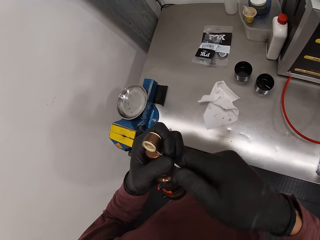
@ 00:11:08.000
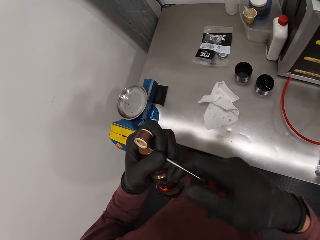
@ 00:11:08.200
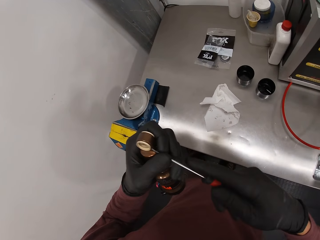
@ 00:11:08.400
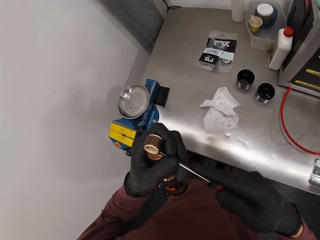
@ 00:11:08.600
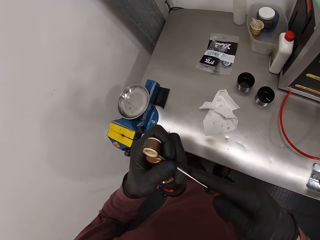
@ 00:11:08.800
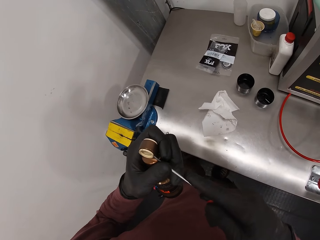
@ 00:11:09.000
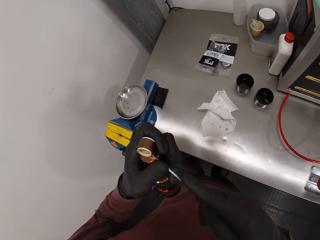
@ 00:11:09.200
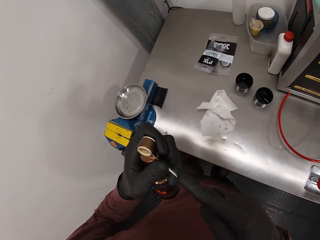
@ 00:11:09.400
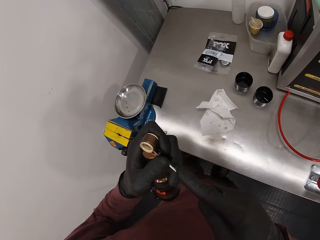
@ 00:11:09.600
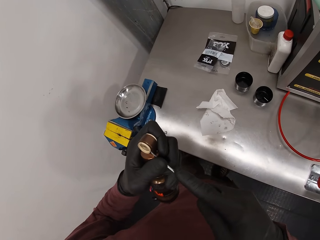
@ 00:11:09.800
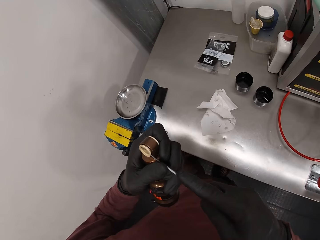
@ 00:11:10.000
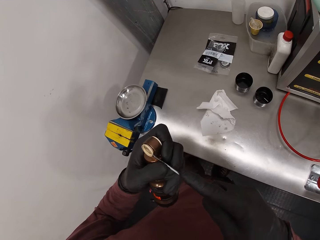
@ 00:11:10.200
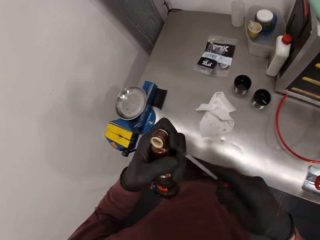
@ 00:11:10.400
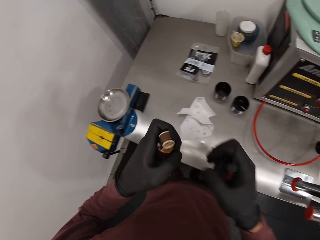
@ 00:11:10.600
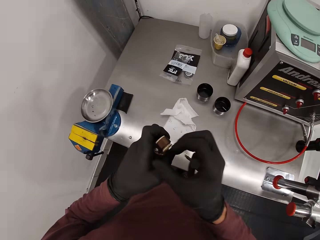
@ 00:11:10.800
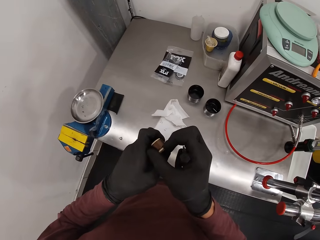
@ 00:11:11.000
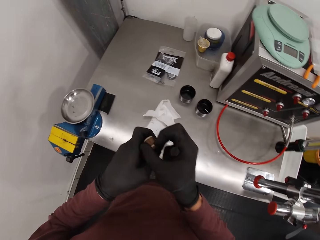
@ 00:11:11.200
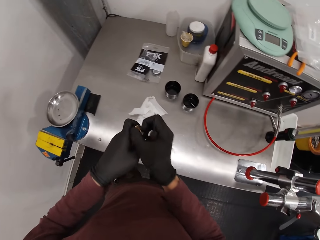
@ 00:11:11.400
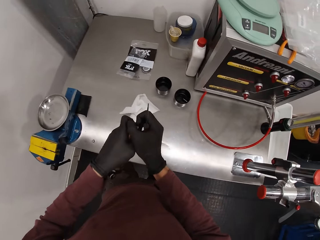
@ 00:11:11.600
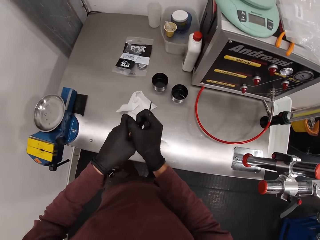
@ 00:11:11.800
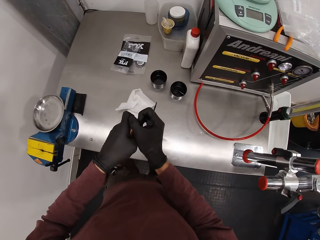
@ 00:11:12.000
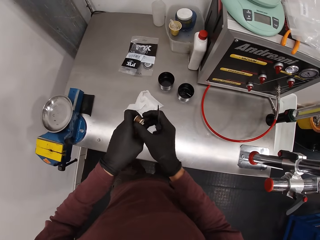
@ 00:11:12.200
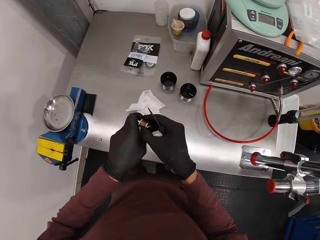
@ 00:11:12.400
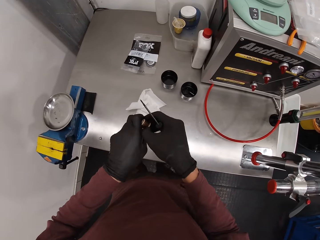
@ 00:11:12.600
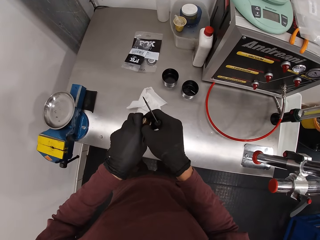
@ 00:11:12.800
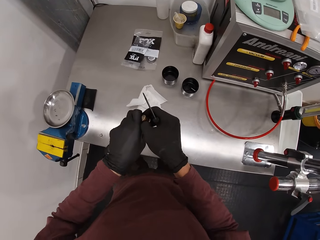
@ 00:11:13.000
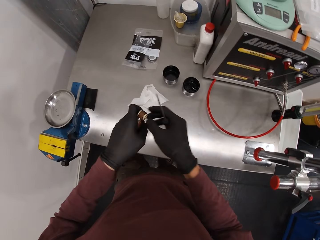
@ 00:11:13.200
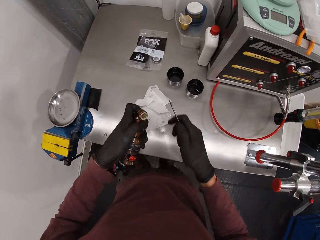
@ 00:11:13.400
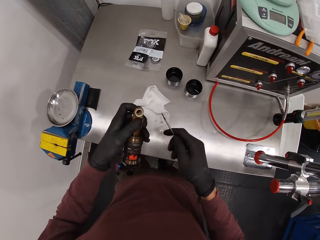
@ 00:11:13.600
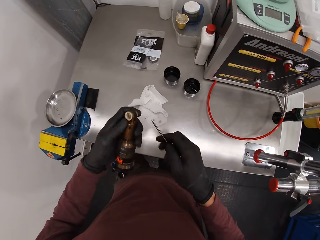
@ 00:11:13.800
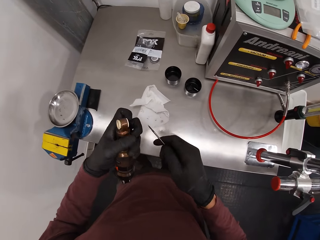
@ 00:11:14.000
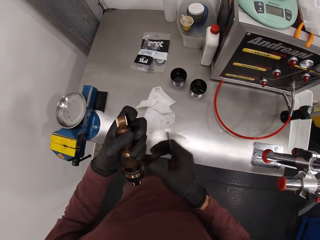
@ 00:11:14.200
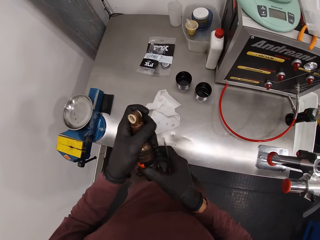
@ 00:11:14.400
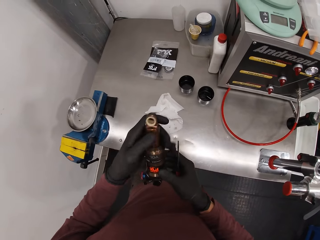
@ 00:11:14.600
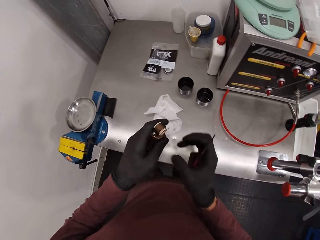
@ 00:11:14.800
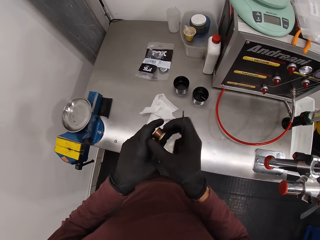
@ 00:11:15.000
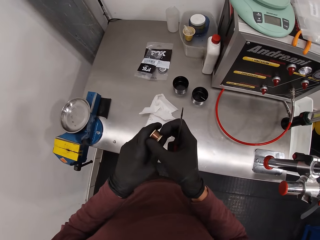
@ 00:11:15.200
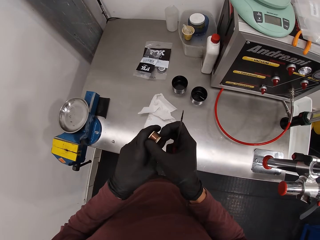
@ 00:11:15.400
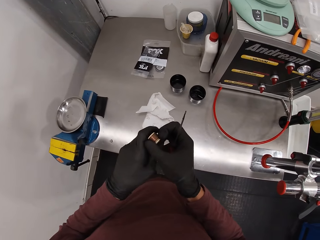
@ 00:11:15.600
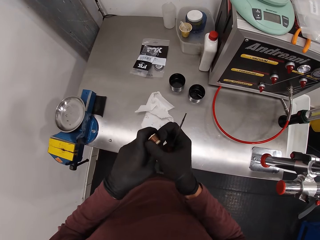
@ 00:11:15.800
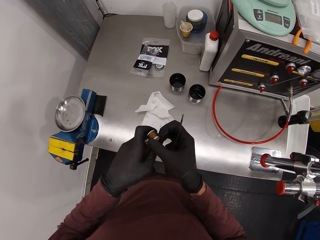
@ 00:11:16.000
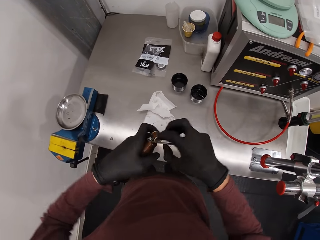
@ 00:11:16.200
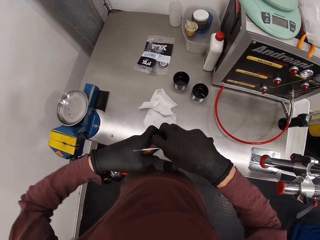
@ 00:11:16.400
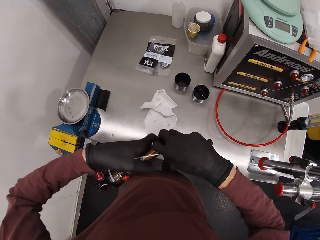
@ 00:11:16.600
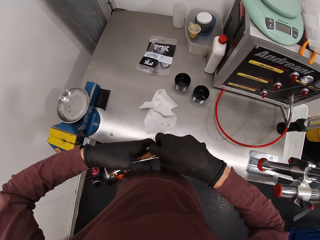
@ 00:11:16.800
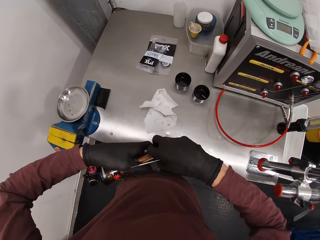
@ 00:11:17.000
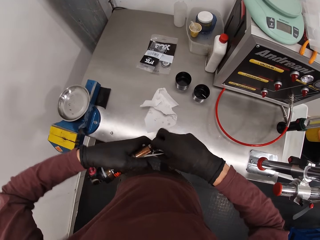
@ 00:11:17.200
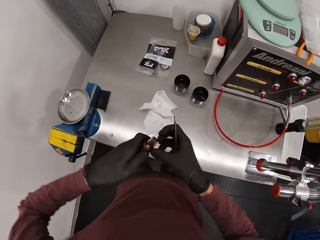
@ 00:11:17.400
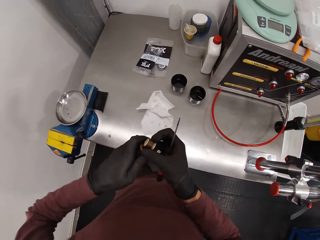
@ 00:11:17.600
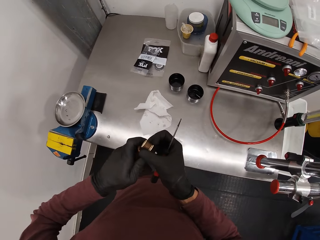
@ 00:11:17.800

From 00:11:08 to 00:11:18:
The camera wearer removes something. They remove something with hands. They hold something. They remove something with a hand.

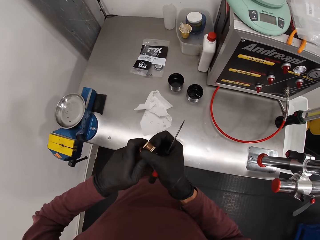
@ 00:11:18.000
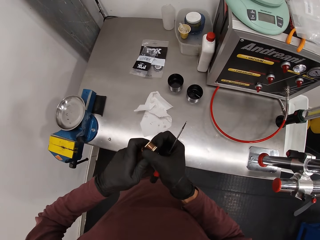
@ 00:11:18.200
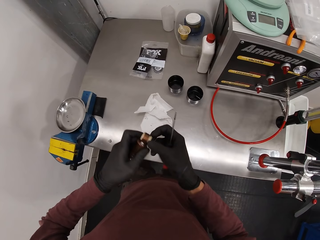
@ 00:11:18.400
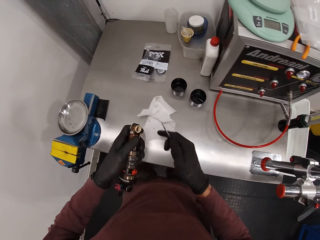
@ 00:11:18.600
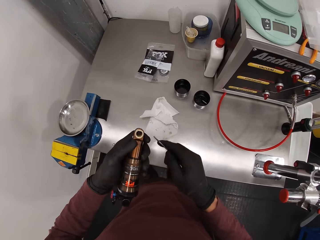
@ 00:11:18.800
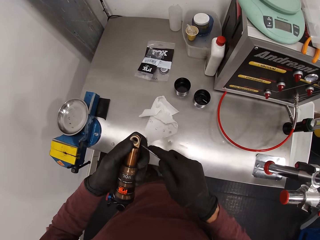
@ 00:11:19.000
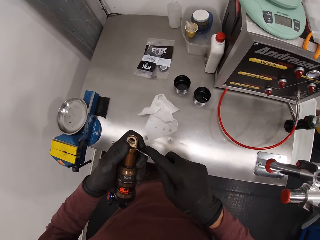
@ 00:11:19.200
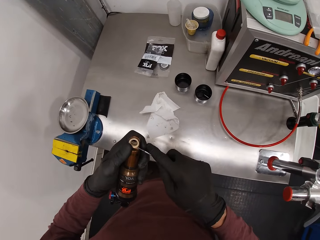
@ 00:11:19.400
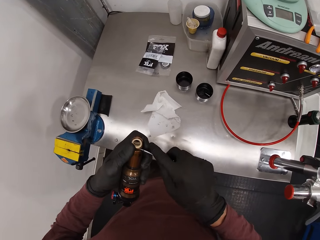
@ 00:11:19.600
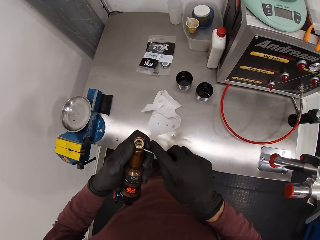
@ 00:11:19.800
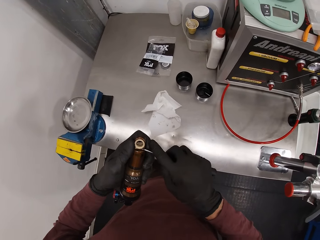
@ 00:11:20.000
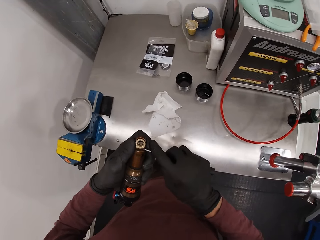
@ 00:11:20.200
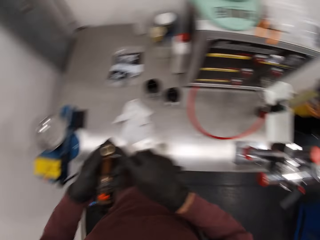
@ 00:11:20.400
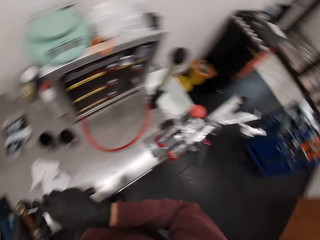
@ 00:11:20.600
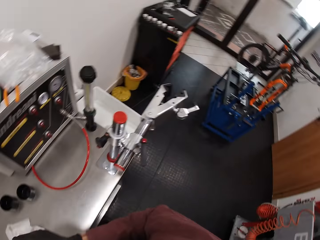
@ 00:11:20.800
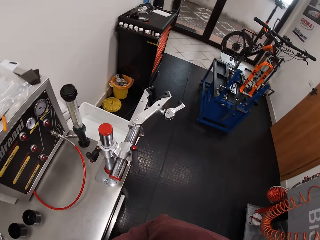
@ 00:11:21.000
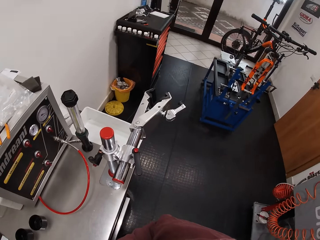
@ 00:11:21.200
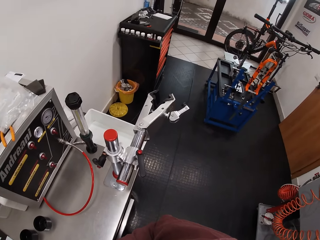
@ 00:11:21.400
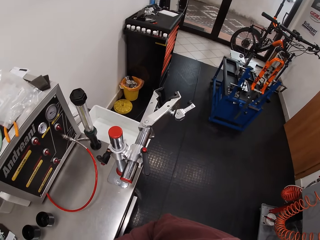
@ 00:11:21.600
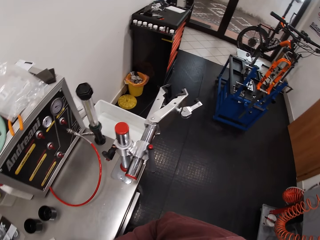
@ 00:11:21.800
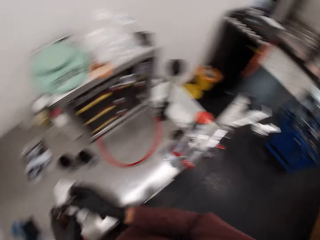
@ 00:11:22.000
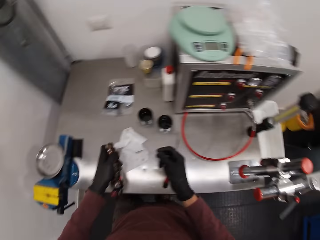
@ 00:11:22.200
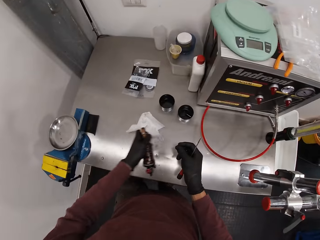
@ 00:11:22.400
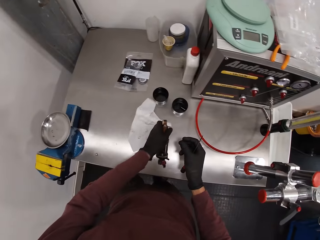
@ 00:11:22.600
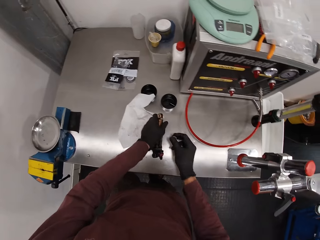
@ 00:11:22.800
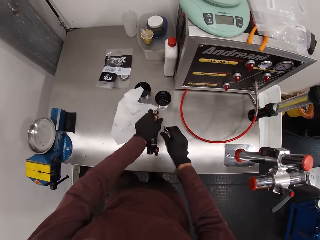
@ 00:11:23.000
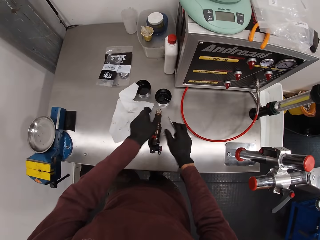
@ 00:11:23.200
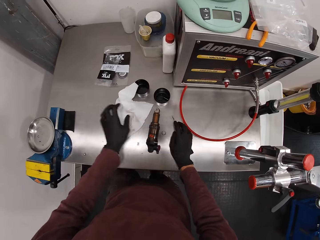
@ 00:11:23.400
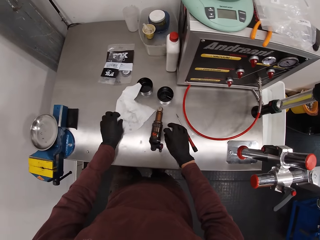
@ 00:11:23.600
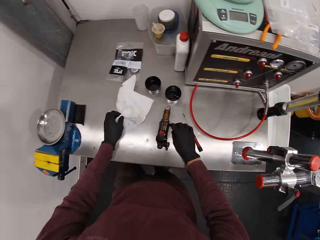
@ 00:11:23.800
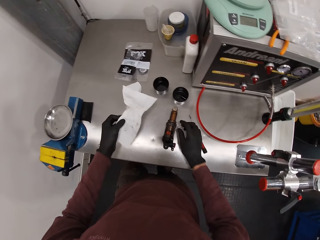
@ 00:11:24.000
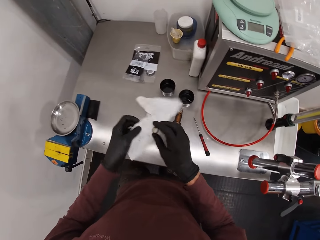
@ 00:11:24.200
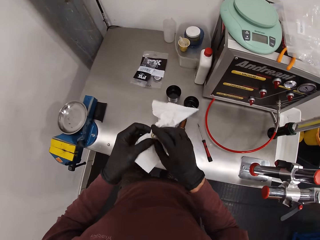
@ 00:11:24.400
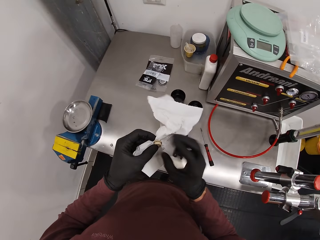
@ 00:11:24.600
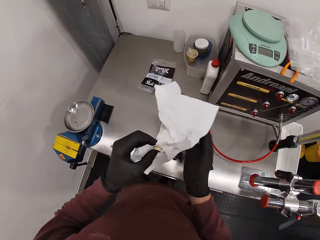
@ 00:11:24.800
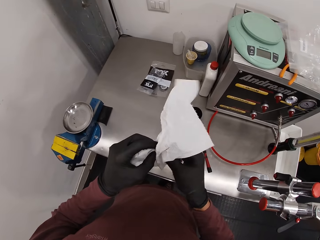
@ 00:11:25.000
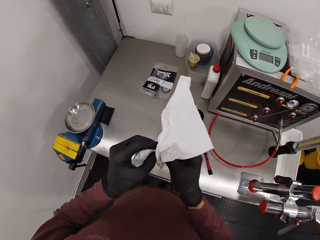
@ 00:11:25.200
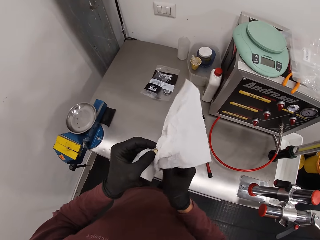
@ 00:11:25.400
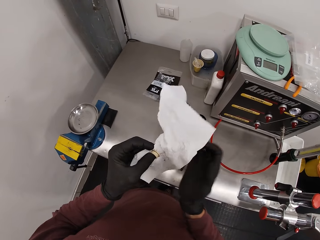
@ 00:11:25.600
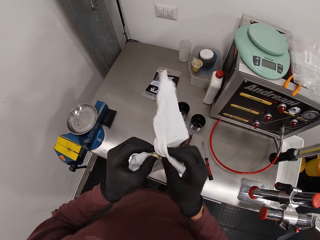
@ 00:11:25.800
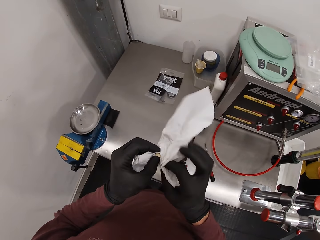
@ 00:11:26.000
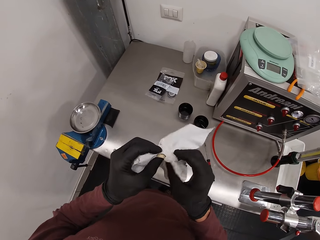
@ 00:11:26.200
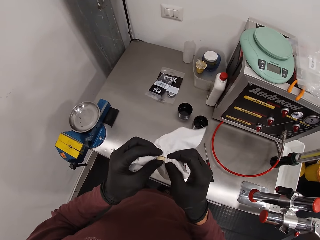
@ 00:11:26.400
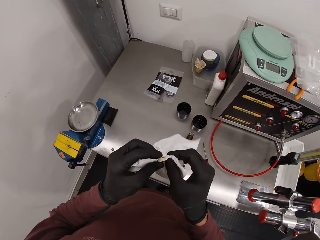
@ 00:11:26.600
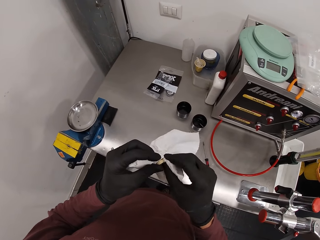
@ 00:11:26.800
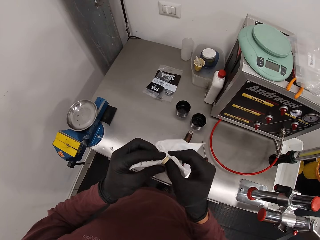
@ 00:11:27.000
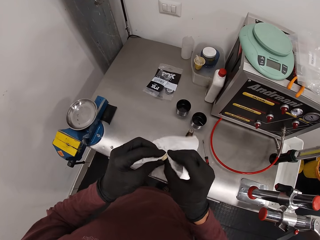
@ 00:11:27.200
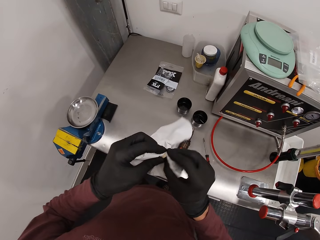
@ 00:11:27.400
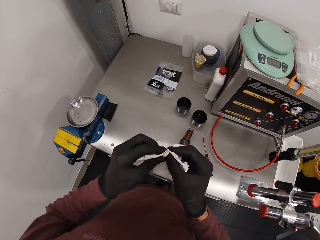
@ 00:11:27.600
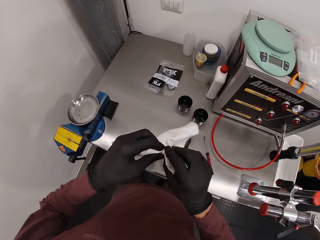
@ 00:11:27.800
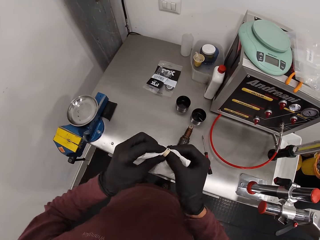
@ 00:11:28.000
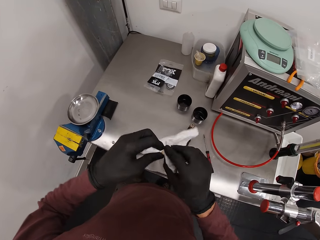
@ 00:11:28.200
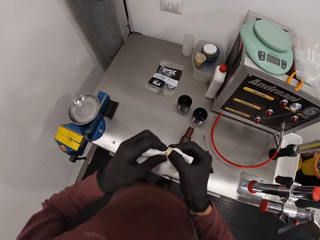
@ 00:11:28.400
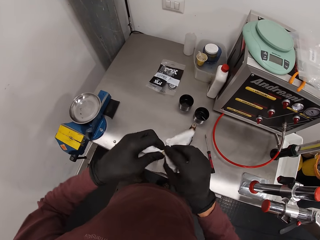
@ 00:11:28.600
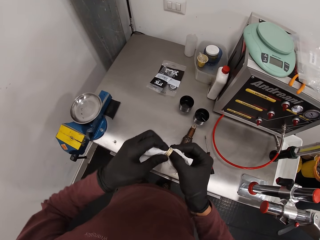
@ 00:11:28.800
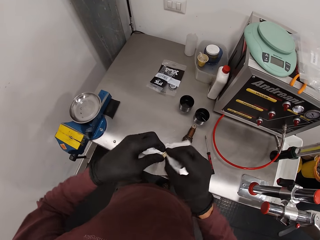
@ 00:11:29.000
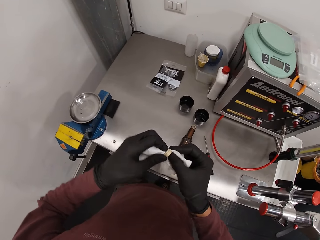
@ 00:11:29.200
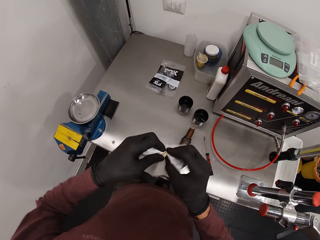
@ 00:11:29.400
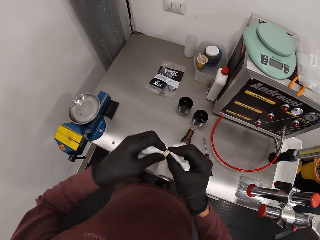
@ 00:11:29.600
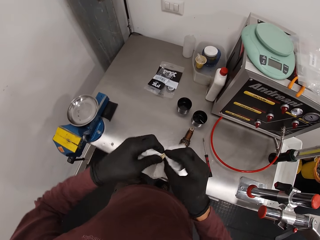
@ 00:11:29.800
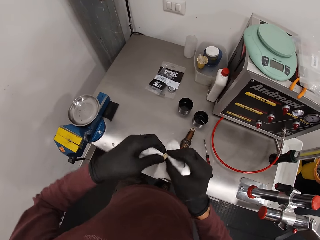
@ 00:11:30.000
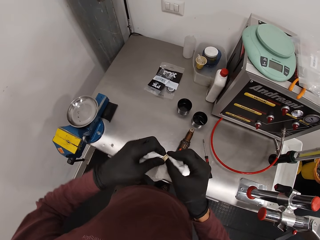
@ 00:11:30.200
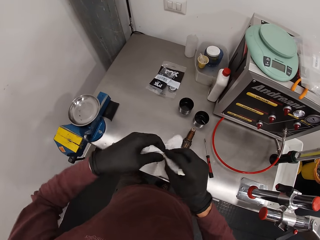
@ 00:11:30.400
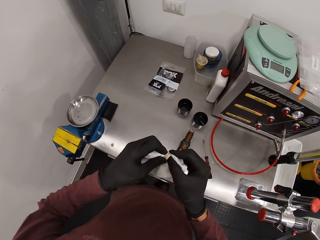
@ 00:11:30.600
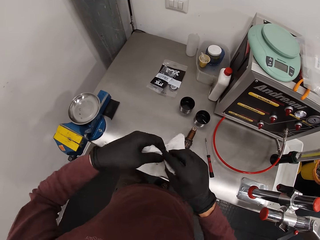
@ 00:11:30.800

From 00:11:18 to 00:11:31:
The camera wearer holds the screwdriver. He removes a part of the fox float with the screwdriver in his right hand. He looks around the room. He holds something. He drops the fox float on the table with his left hand and drops the part of the fox float on the table with his right hand. He drops the screwdriver on the table with his right hand. He takes the serviette from the table with his left hand. He takes the part of the fox float from the table with his right hand. He cleans the part of the fox float with the serviette in both hands.
